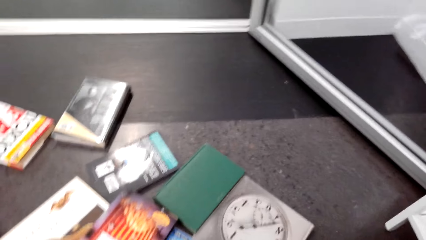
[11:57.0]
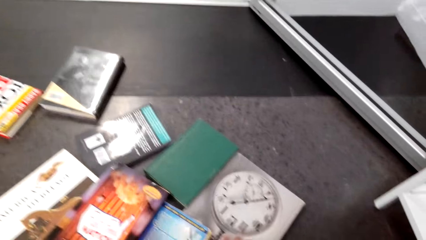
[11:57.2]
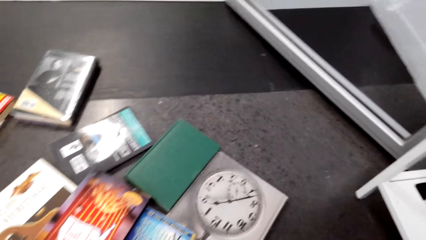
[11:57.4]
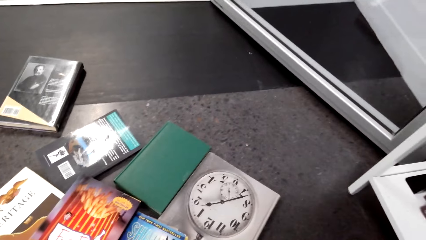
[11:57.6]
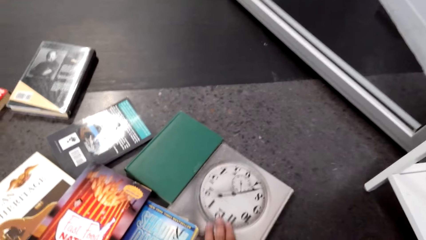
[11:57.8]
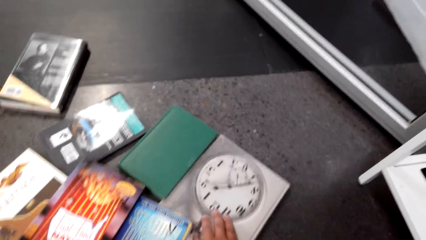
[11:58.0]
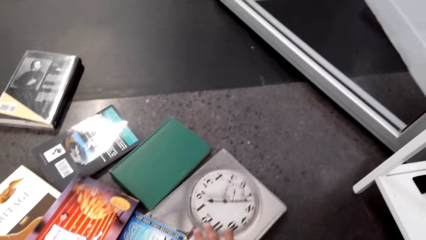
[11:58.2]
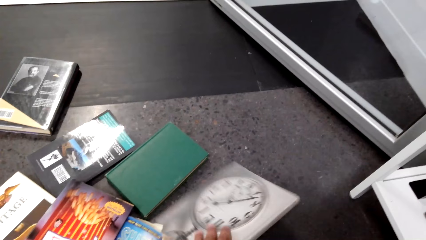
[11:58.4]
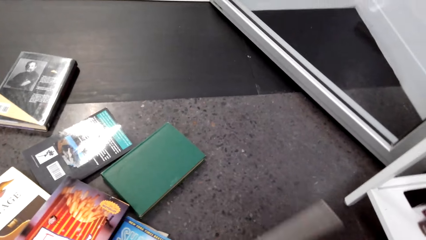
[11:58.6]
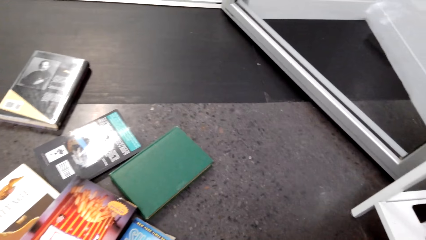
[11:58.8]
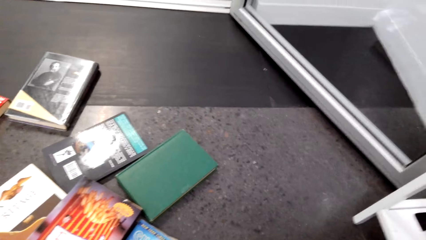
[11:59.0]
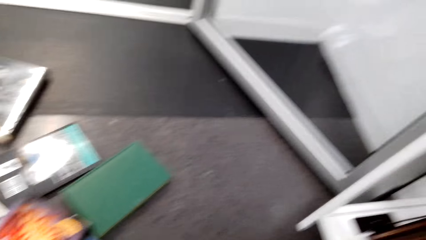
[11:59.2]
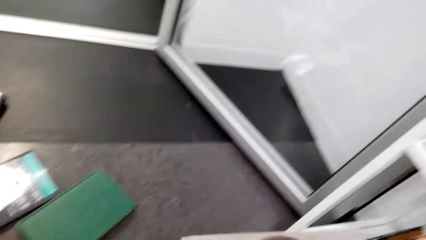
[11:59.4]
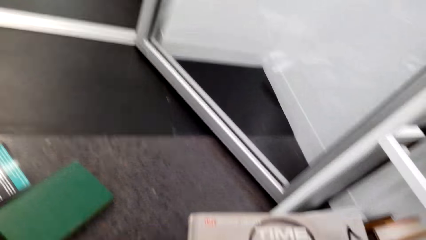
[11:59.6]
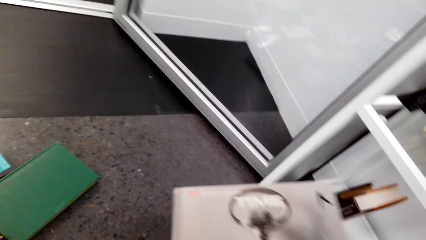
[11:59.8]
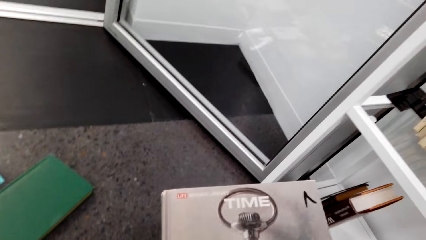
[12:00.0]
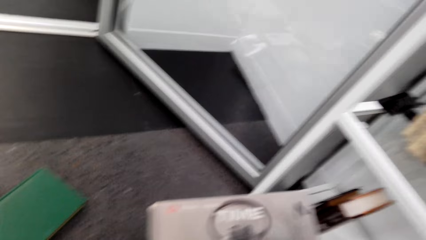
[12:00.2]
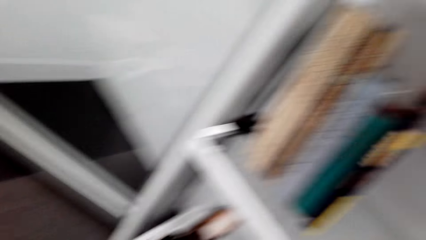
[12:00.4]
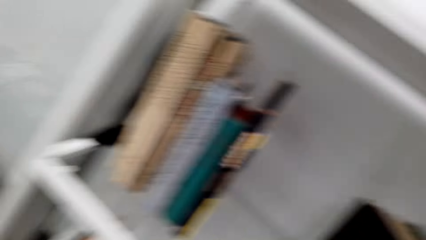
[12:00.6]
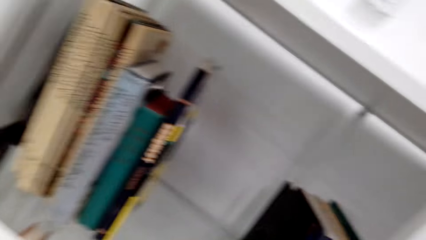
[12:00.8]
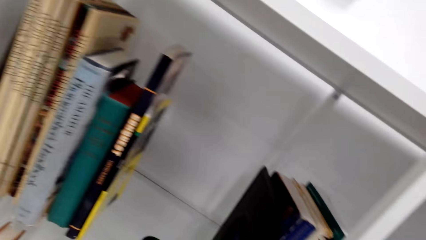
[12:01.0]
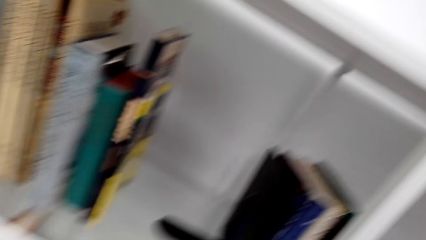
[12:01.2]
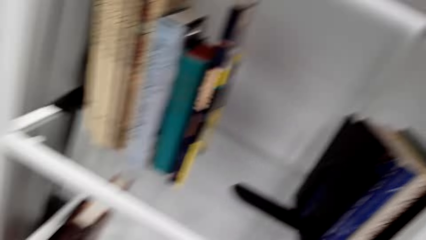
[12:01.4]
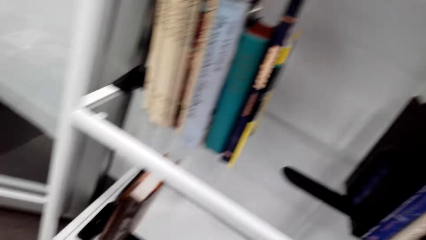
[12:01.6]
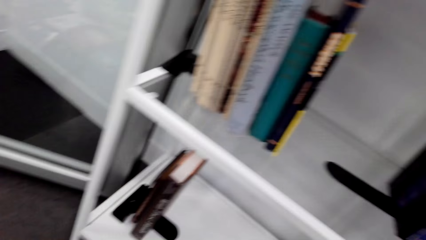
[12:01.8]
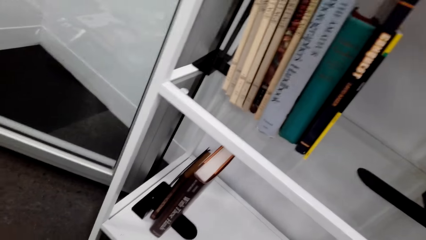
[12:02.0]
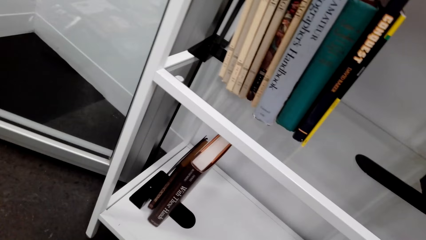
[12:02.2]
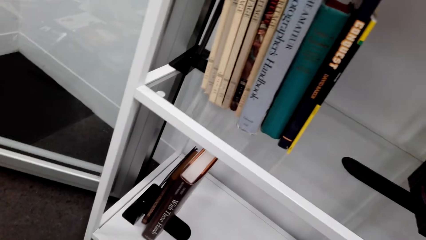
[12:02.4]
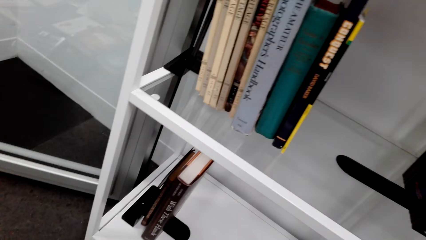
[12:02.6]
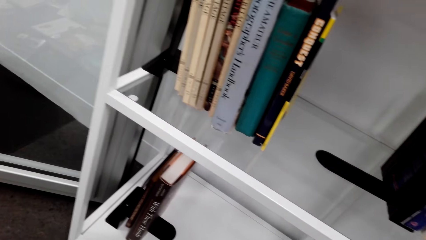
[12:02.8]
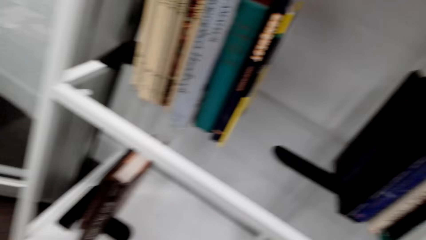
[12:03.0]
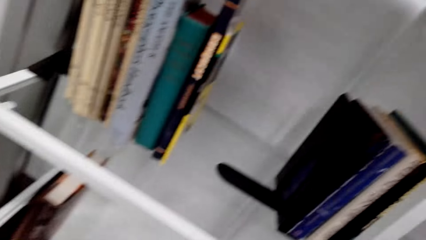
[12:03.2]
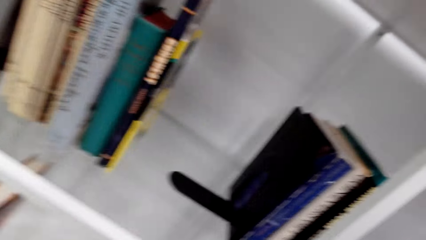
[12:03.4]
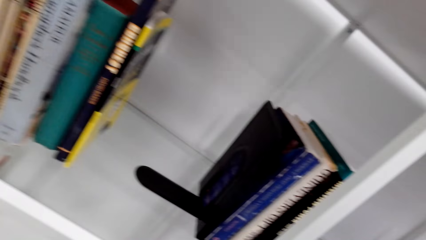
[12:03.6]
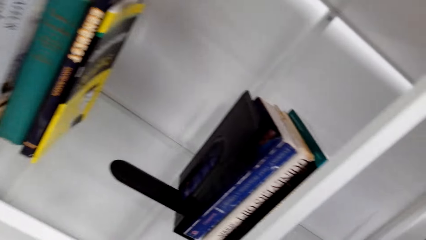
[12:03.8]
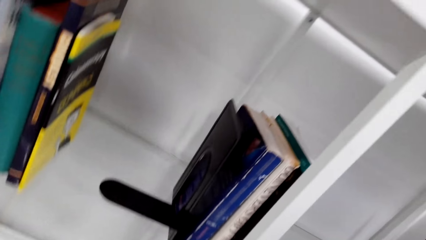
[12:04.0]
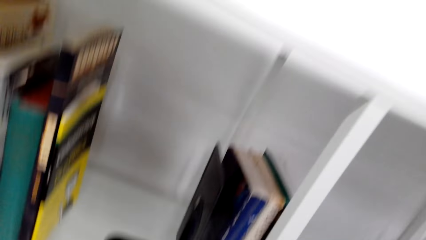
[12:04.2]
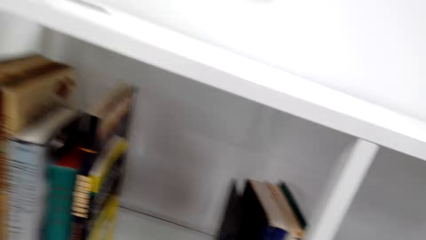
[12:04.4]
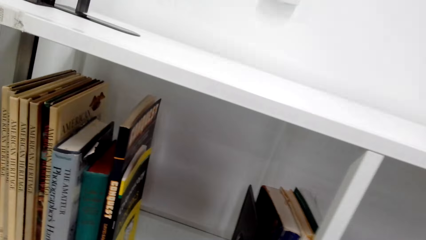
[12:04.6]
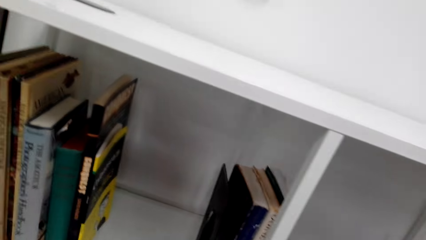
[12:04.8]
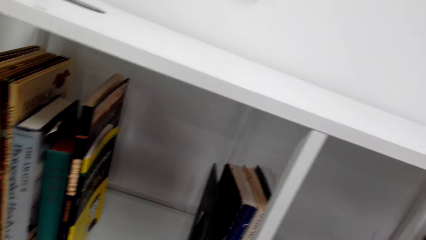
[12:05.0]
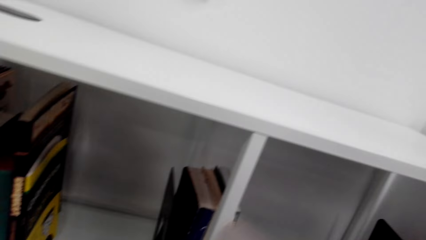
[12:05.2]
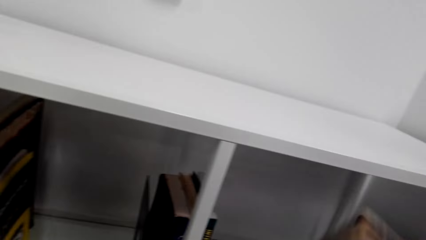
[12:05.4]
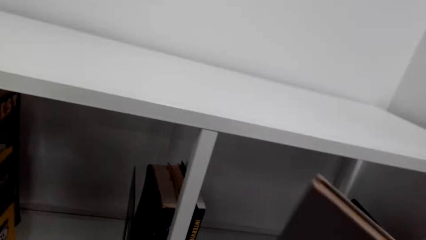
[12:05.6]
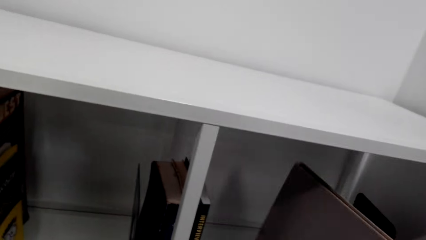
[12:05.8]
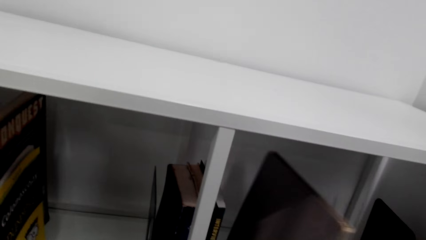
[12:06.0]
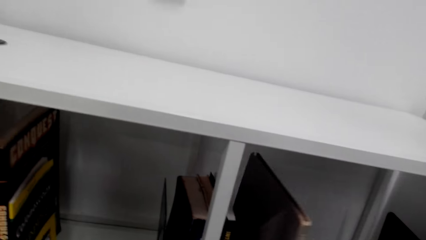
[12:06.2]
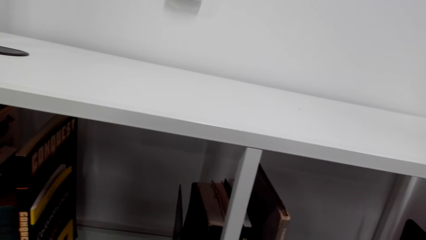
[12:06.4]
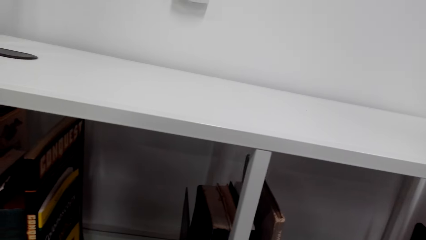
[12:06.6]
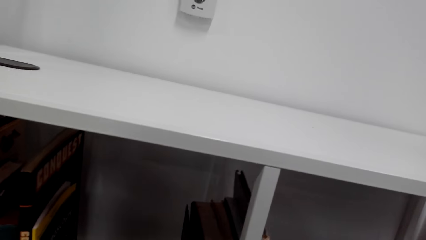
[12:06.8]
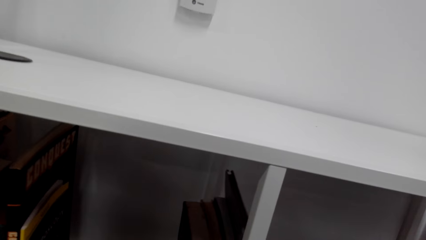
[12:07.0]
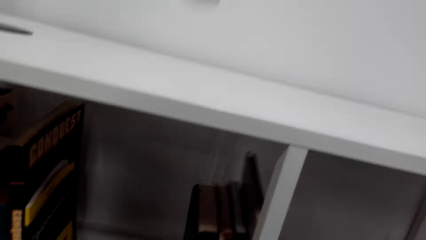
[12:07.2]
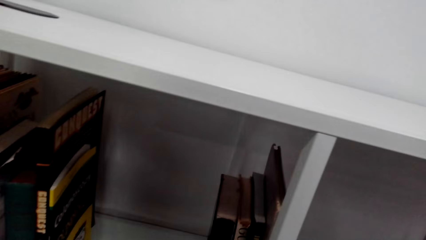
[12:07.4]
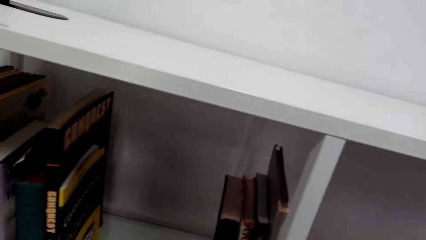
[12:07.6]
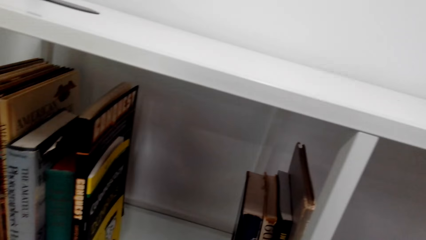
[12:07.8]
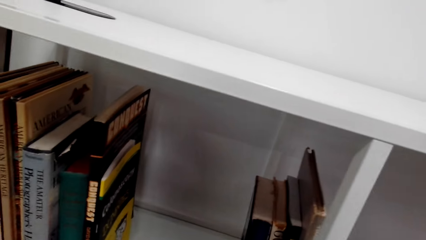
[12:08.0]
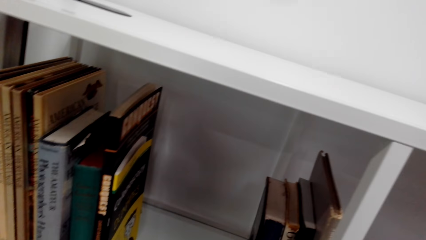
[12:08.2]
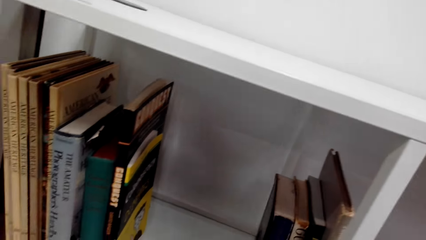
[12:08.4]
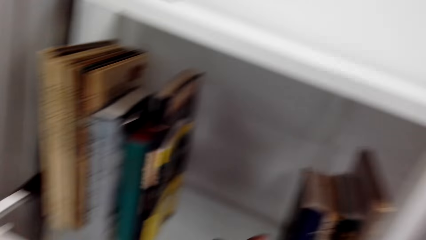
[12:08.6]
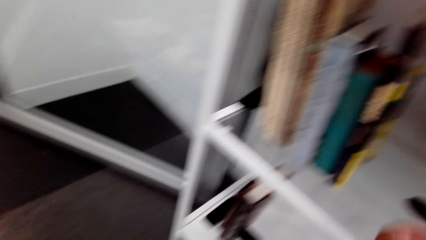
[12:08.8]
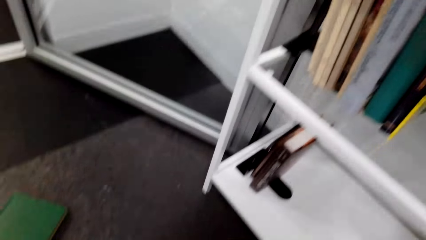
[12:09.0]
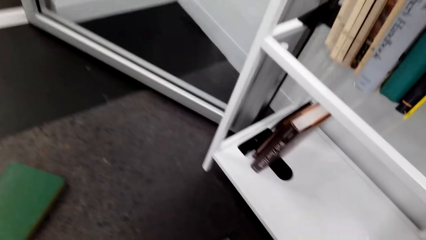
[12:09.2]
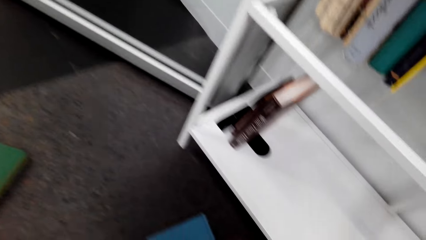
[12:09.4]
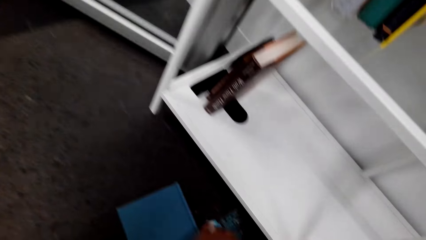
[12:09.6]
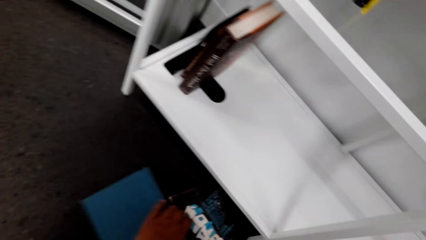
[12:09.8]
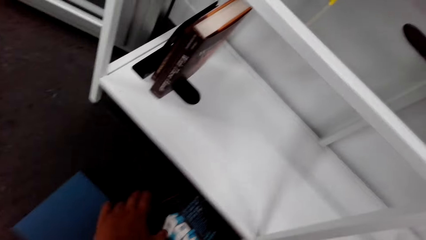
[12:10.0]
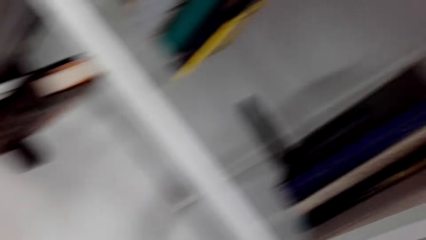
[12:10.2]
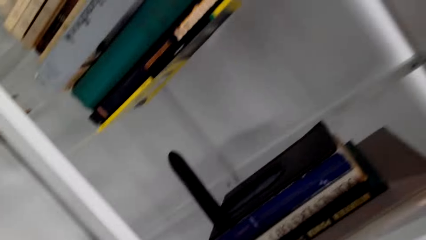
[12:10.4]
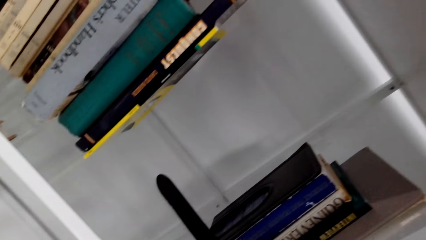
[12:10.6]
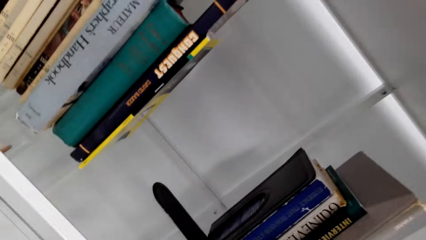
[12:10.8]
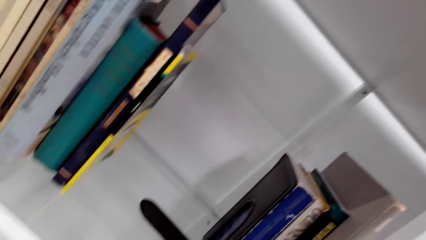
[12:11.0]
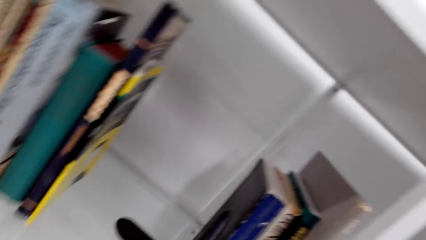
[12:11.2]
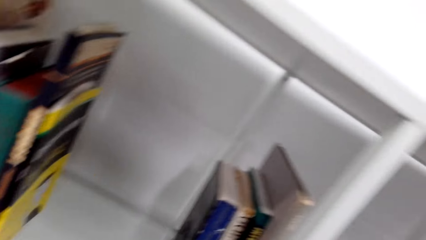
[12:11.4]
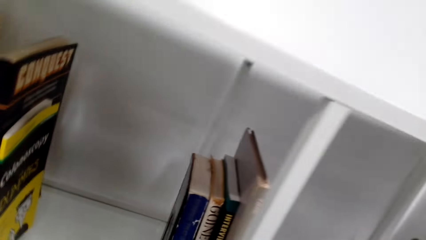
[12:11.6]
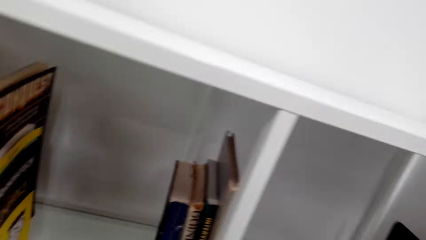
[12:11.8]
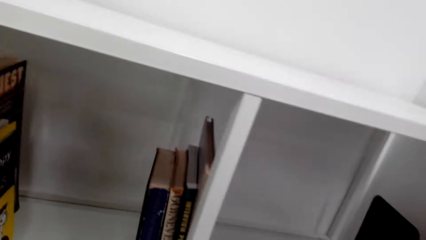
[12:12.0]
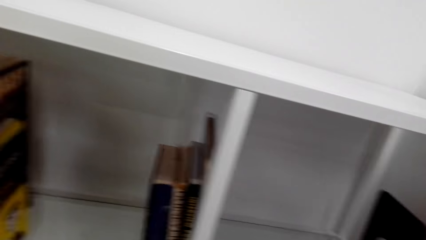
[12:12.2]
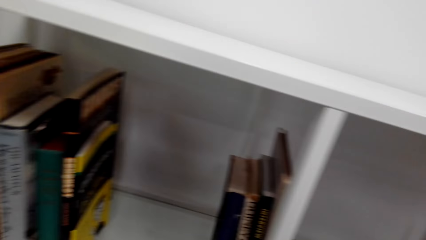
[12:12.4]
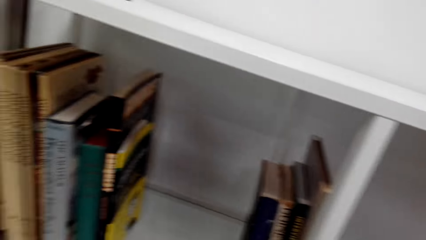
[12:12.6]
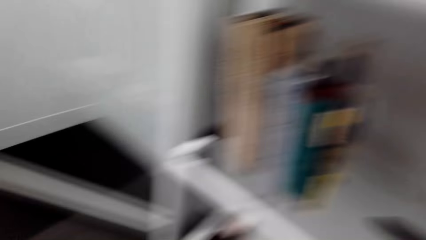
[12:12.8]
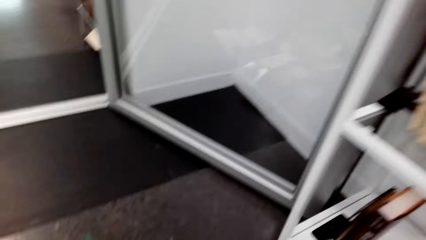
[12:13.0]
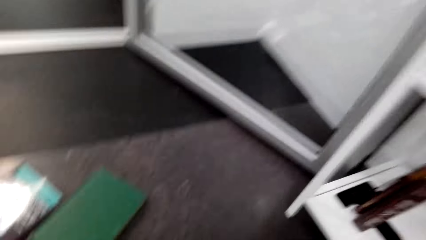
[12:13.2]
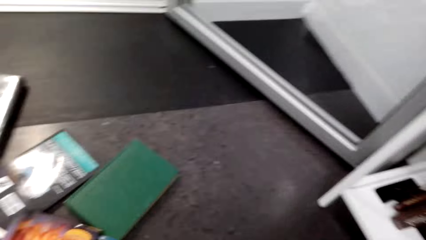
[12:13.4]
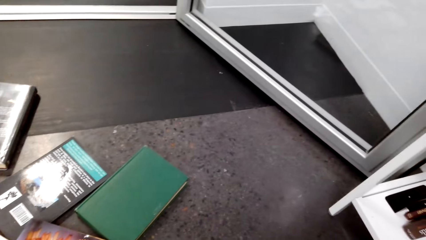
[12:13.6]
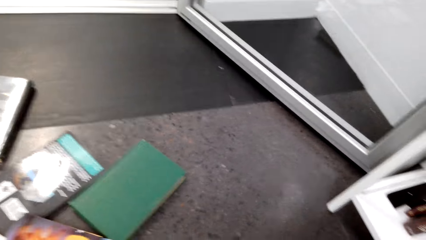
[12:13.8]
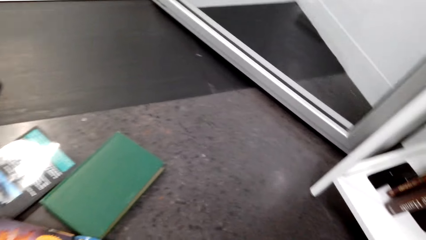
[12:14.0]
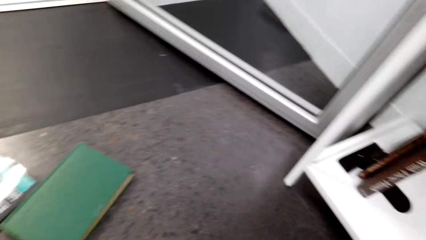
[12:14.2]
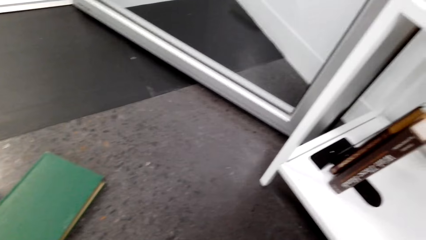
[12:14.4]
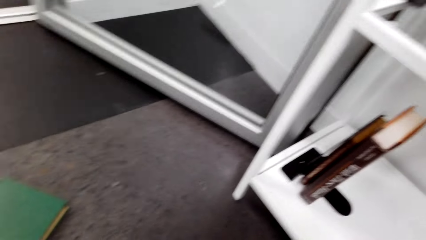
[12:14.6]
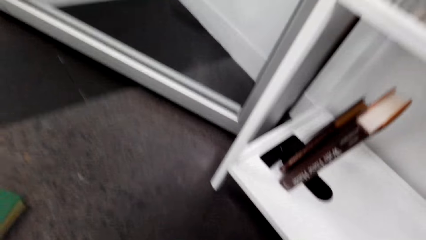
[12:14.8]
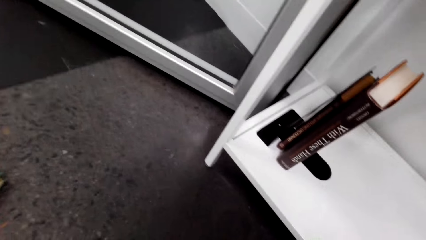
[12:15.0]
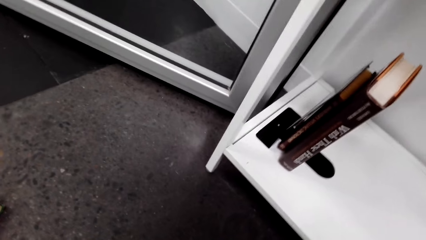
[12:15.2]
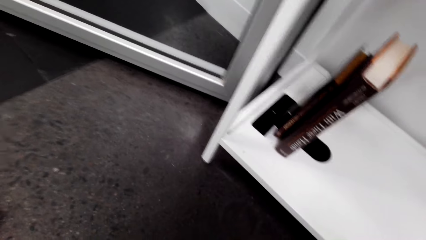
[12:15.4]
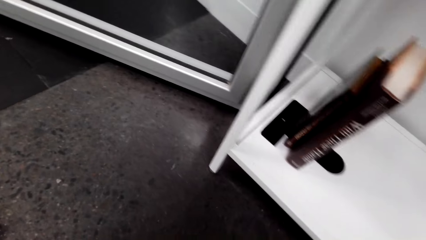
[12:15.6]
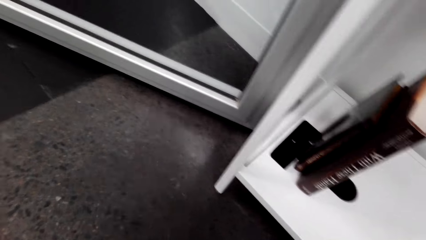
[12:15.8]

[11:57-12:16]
The camera wearer picks a book from the floor. They look around. They hold the book with a hand. They put the book on the bookshelf. They pick a book and look around.
